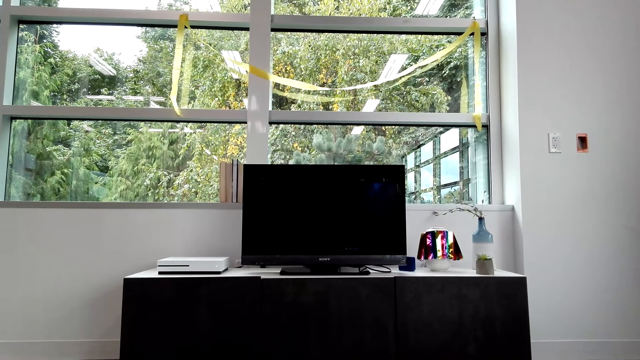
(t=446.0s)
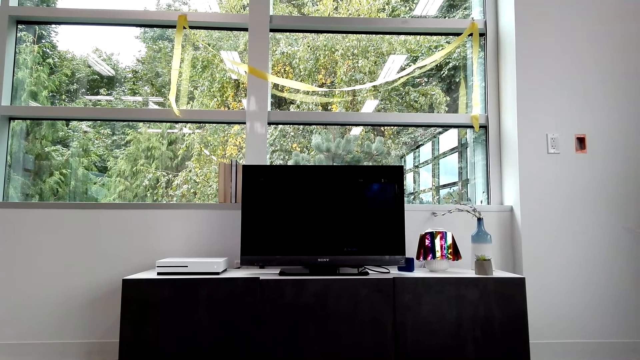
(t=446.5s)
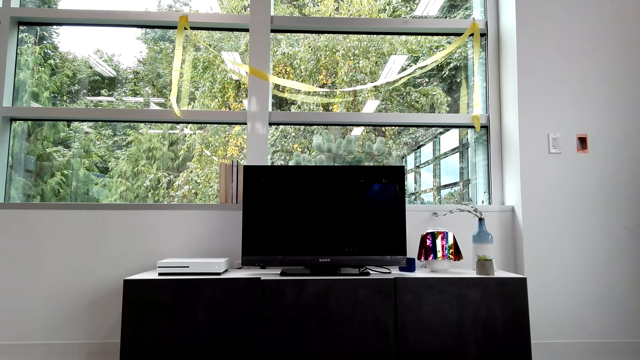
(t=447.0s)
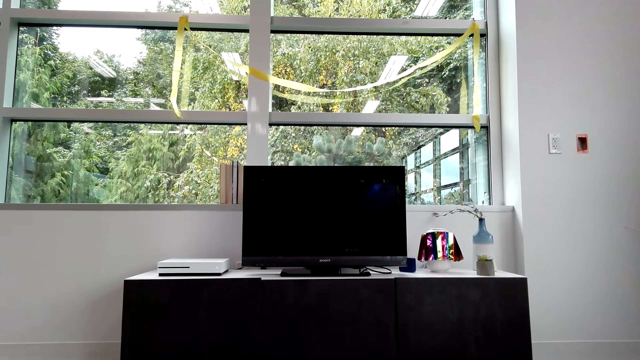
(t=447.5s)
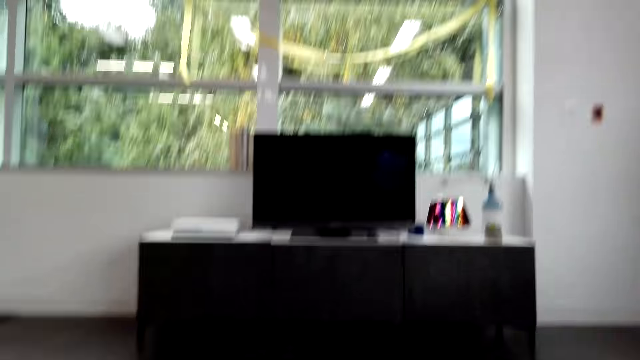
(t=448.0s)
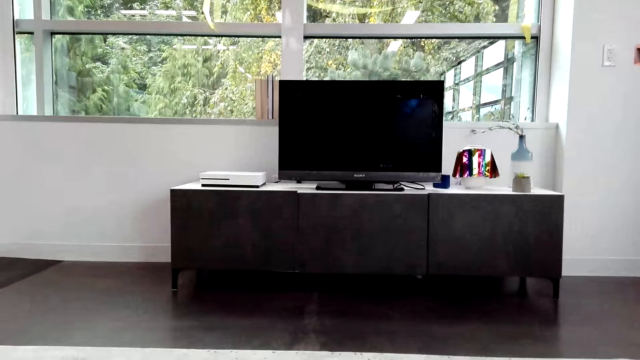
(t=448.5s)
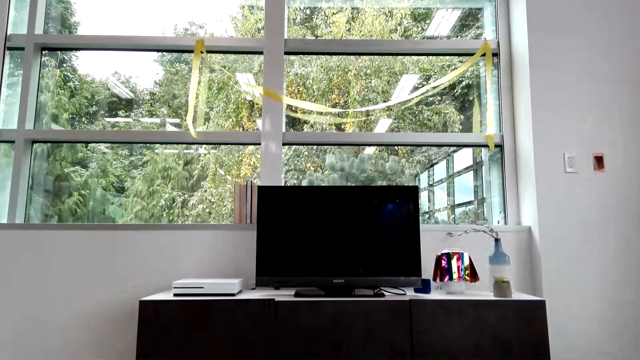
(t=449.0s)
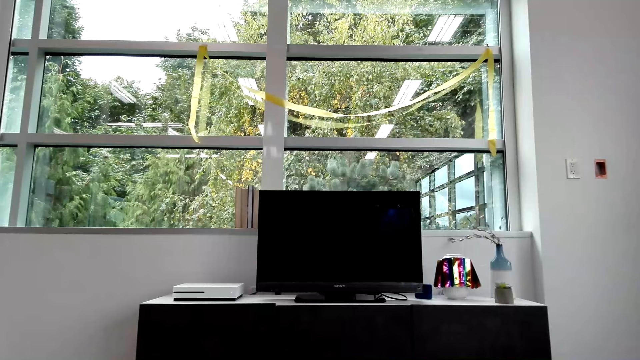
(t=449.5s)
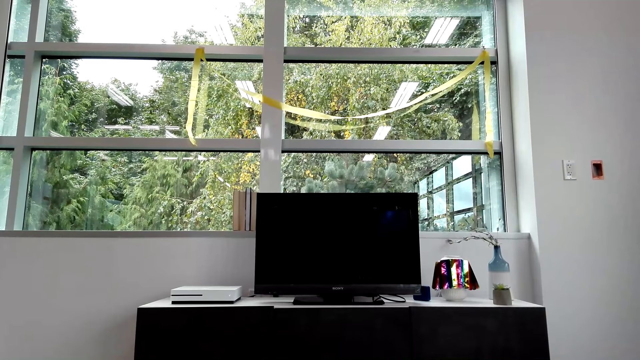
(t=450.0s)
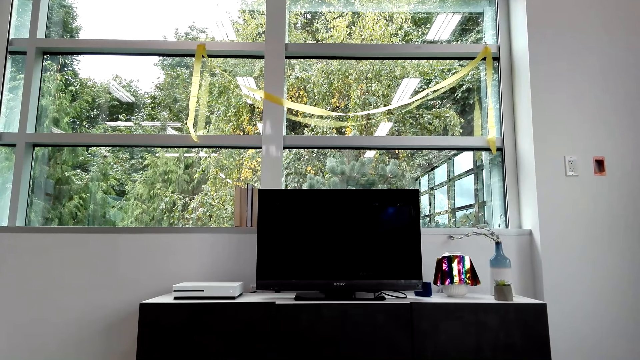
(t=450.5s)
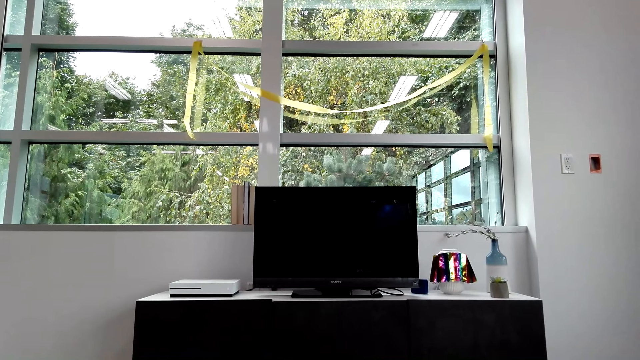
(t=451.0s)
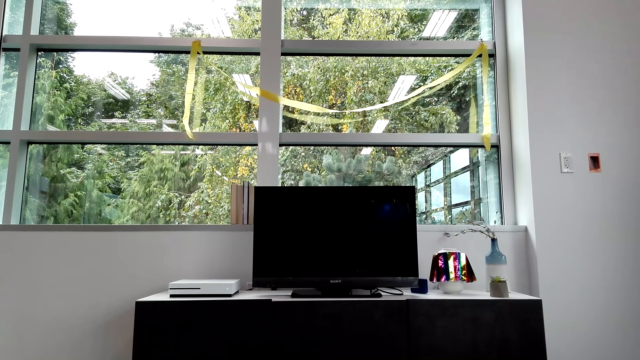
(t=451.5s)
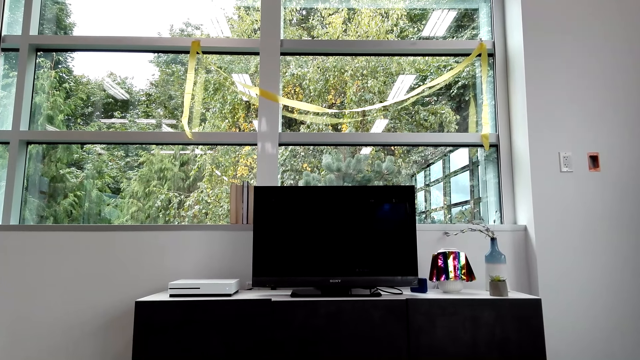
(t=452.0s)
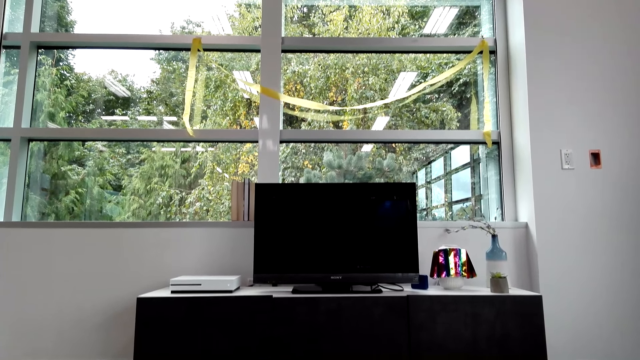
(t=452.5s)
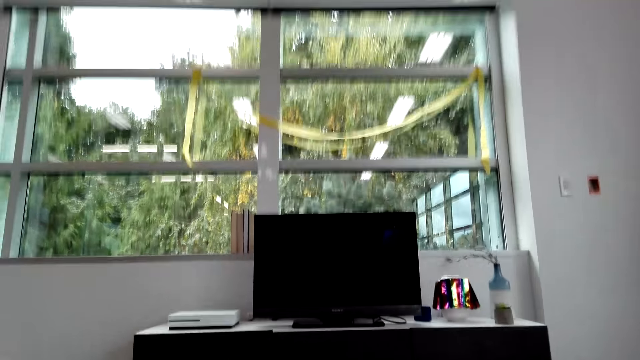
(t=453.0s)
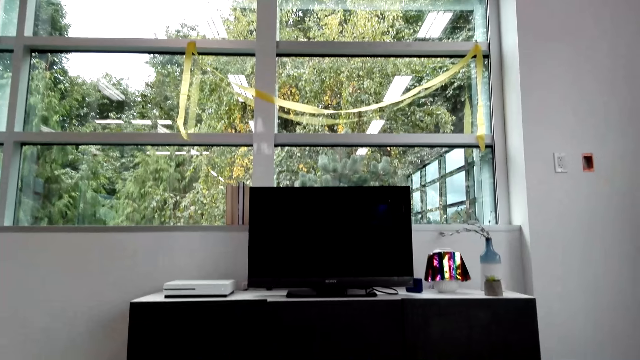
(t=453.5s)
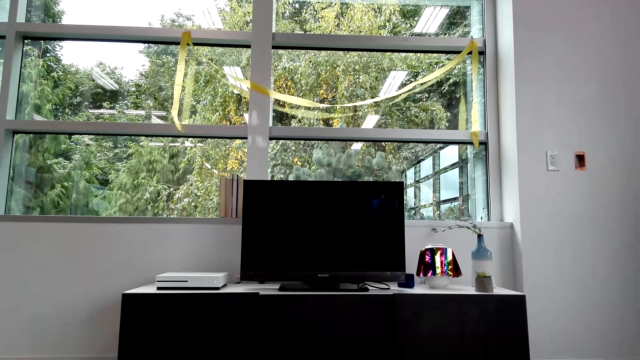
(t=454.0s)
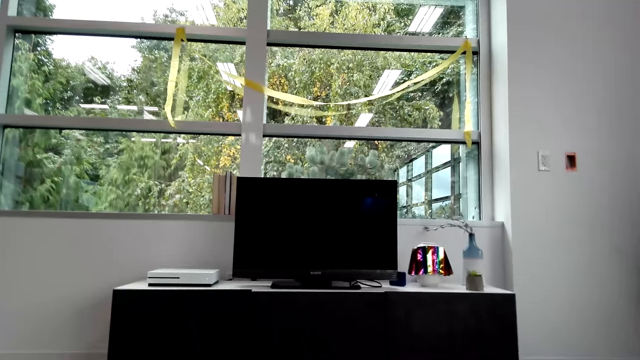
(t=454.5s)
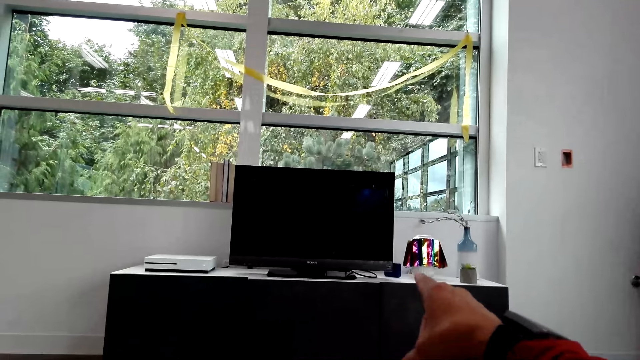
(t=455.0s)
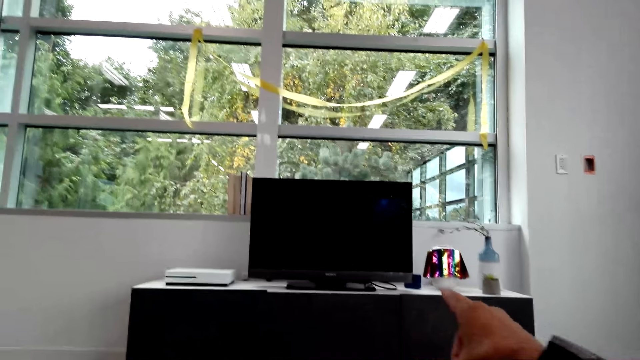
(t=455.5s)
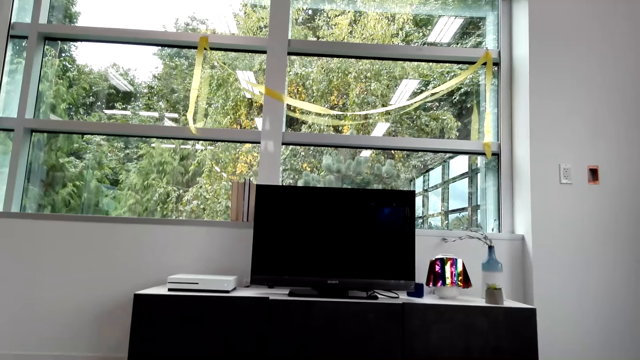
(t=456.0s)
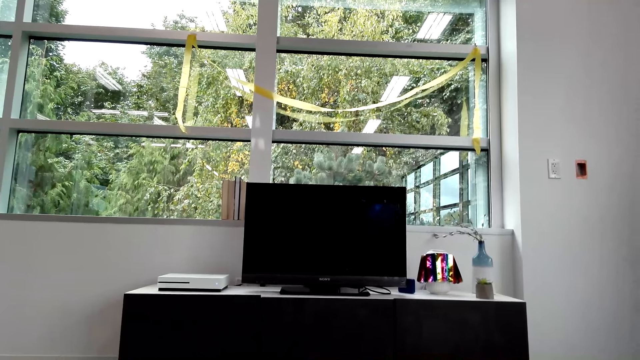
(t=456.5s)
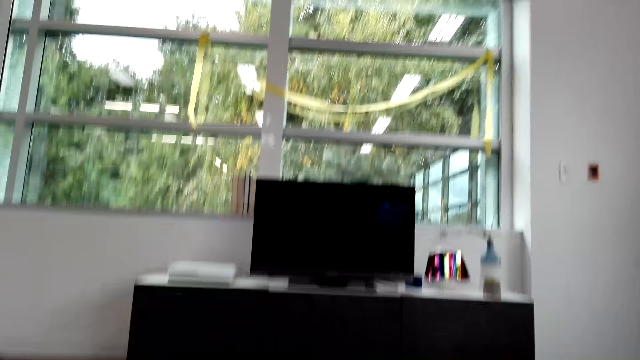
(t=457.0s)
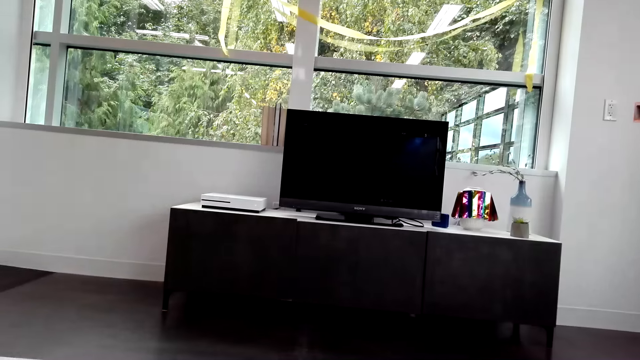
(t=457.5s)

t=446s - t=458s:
The camera wearer talks to the man. They converse with the man. They point at the television.

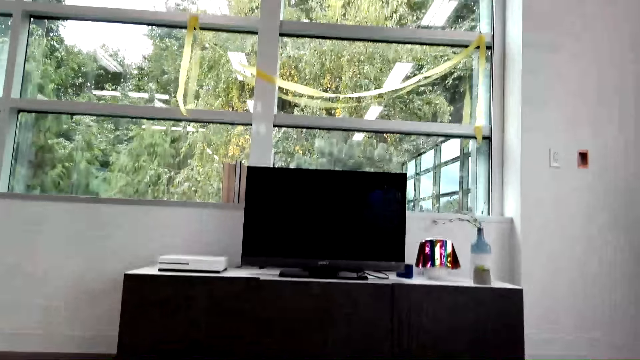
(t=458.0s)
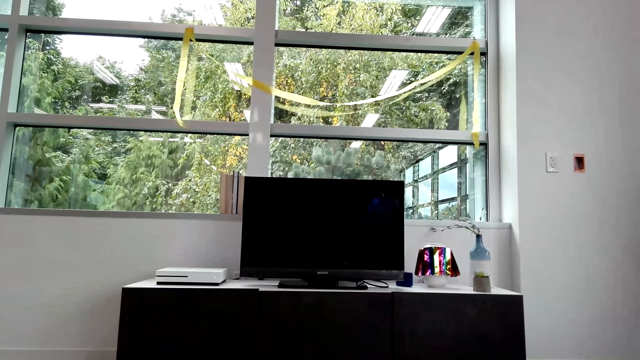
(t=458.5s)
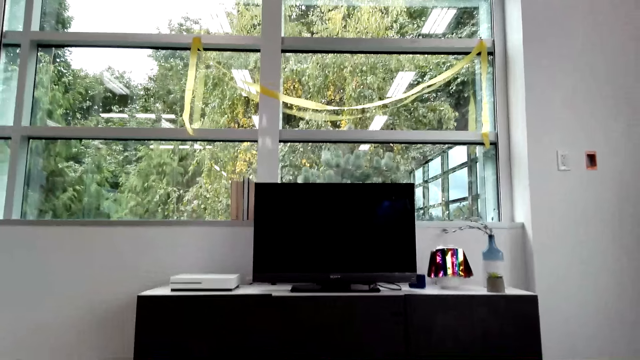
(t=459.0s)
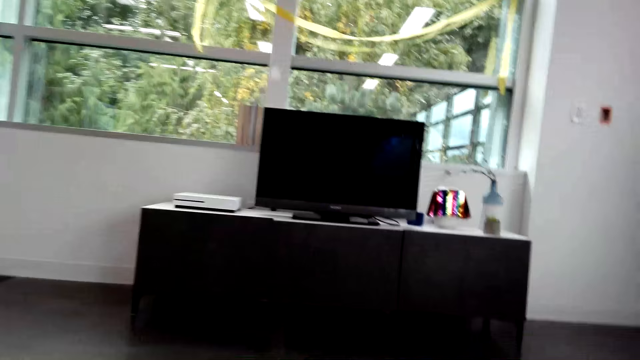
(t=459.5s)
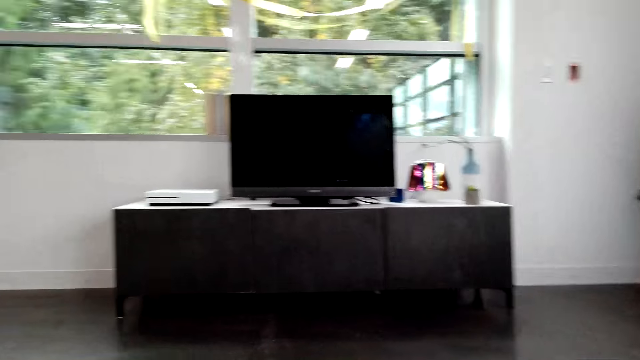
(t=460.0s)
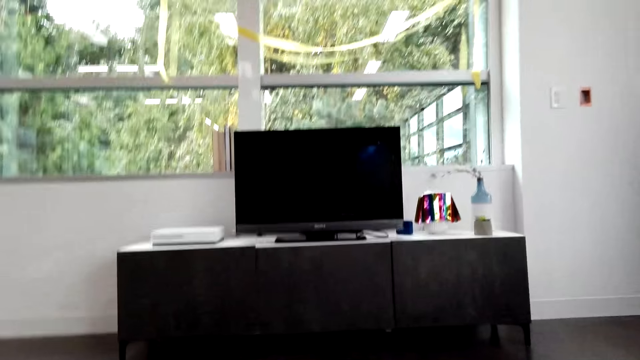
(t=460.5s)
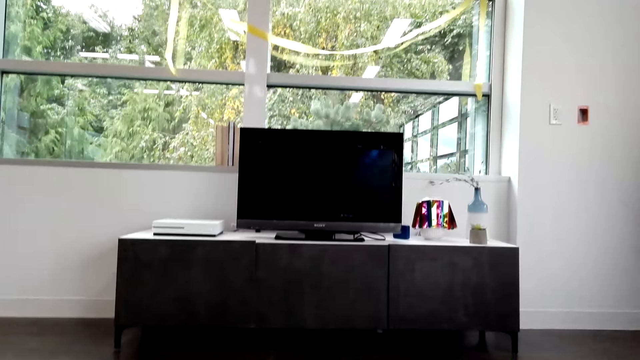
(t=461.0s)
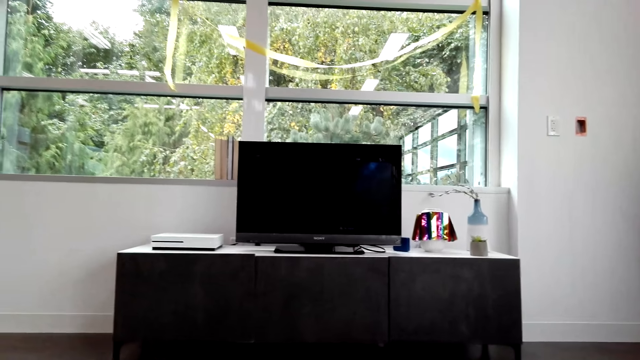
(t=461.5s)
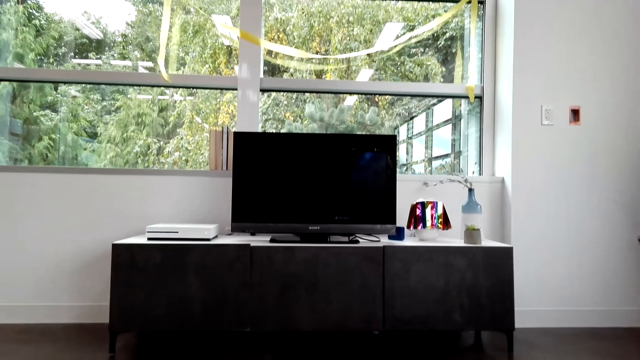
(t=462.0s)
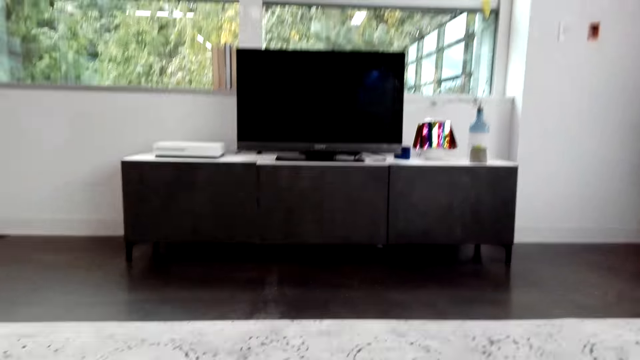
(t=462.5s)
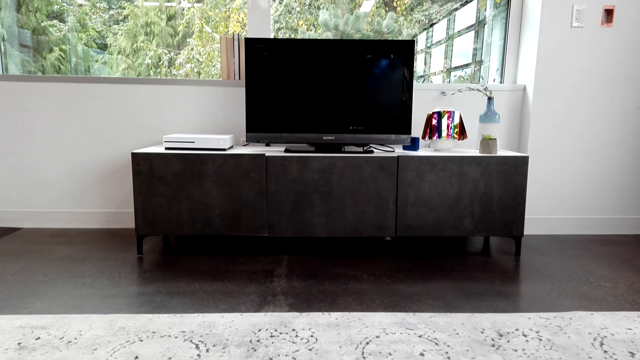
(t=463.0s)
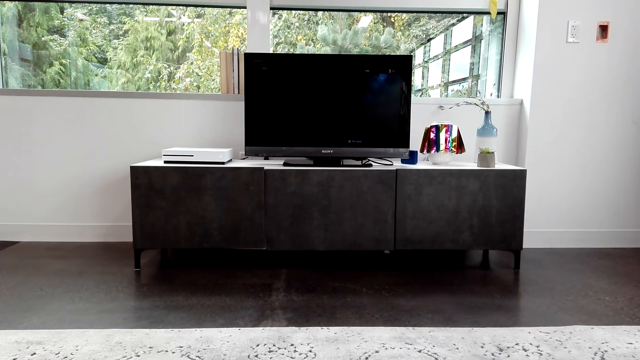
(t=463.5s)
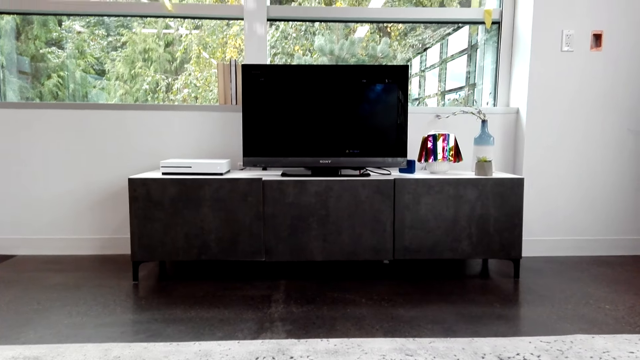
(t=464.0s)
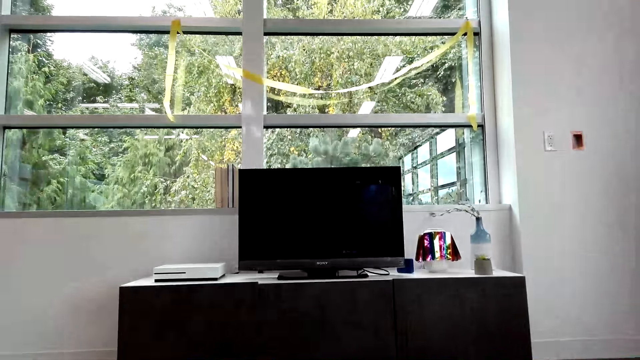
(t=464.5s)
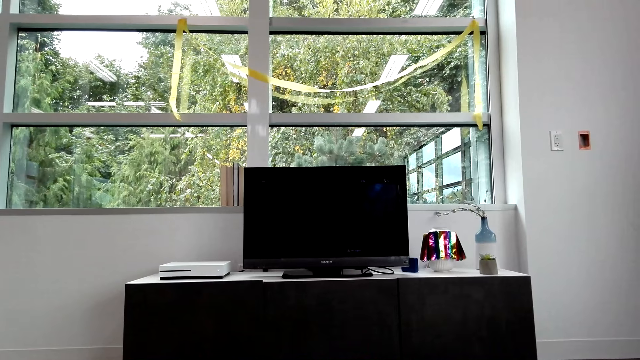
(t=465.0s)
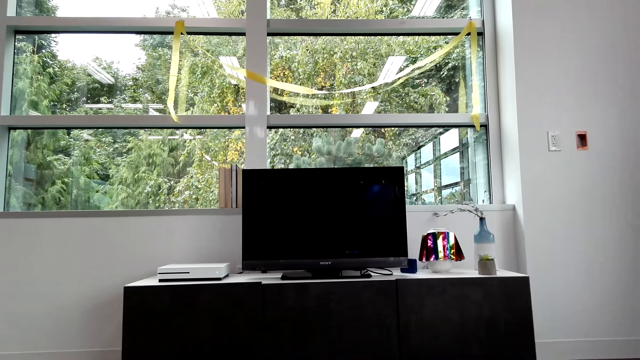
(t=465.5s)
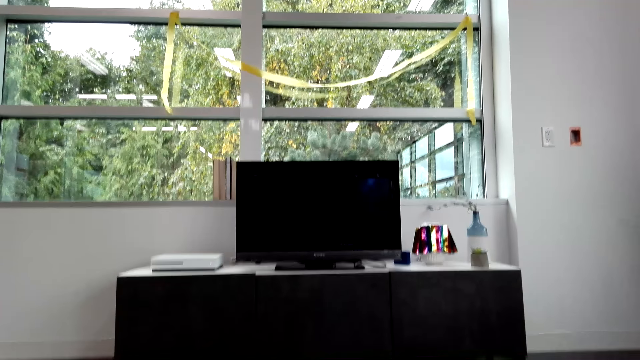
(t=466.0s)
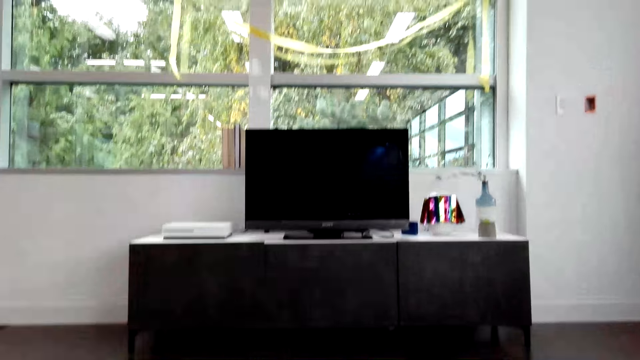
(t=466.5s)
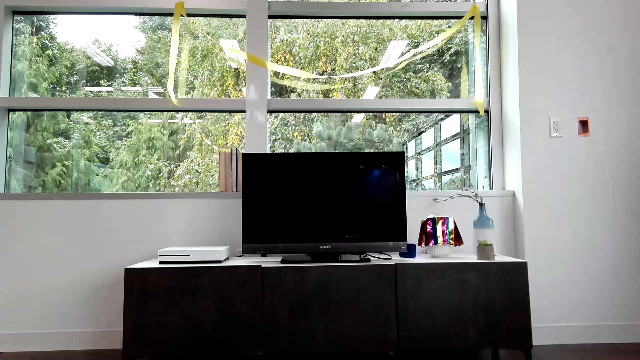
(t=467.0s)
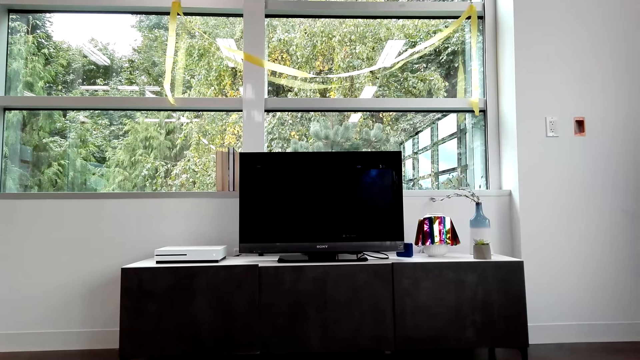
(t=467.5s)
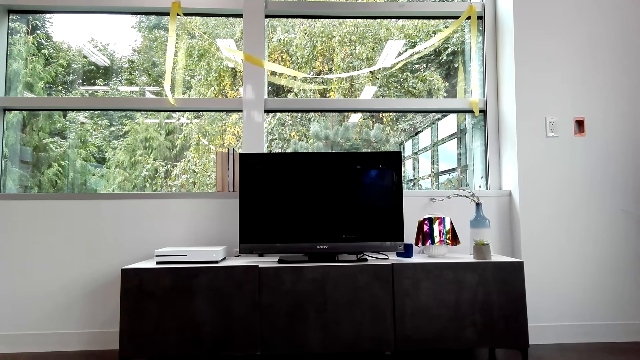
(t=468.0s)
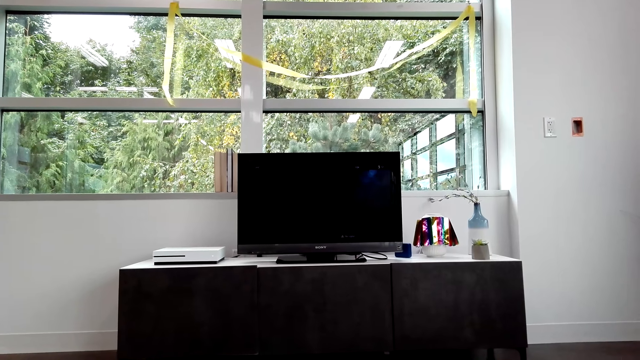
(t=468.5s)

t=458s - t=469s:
The camera wearer converses with someone. They laugh.
